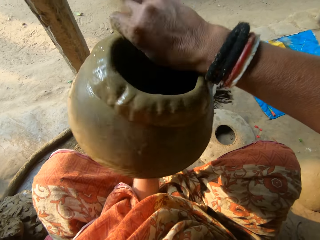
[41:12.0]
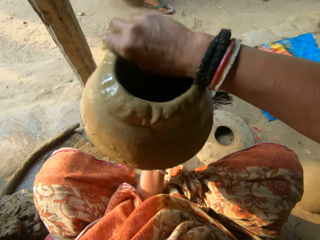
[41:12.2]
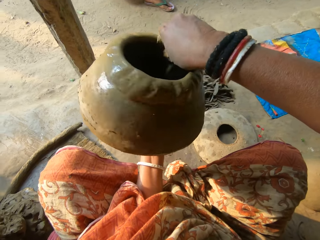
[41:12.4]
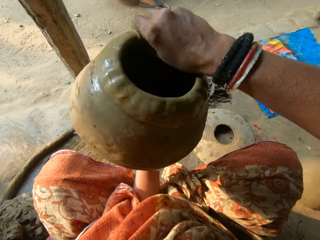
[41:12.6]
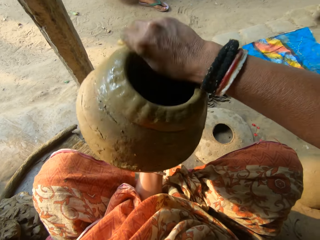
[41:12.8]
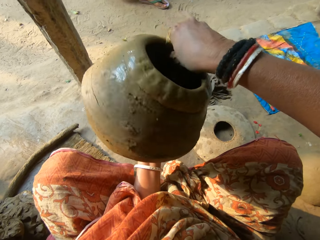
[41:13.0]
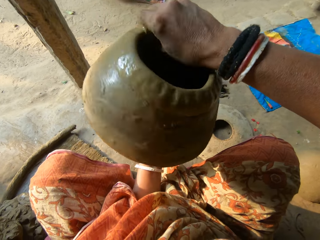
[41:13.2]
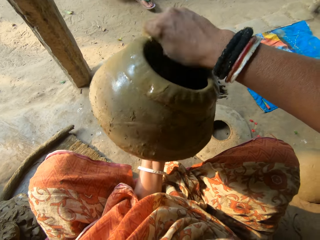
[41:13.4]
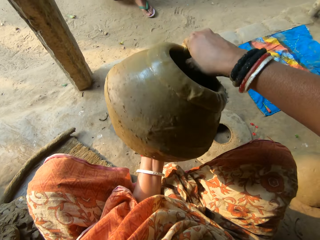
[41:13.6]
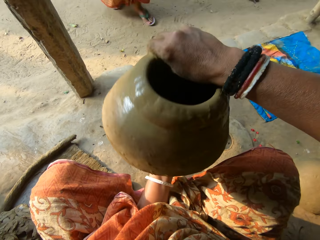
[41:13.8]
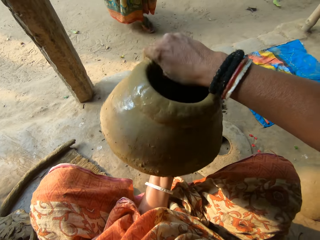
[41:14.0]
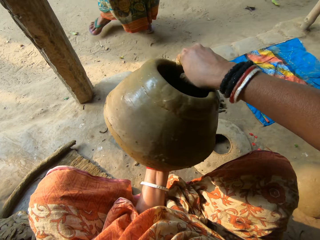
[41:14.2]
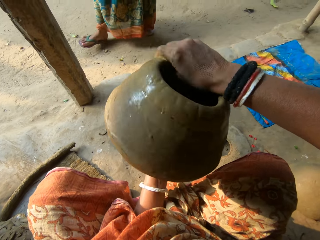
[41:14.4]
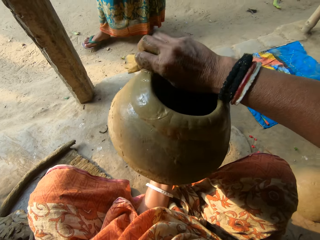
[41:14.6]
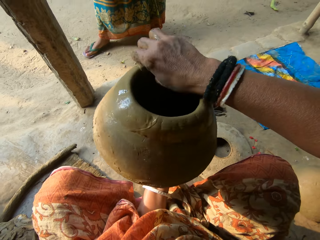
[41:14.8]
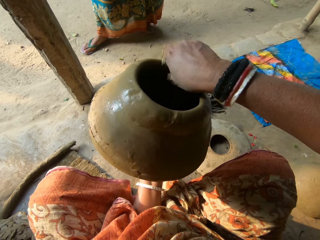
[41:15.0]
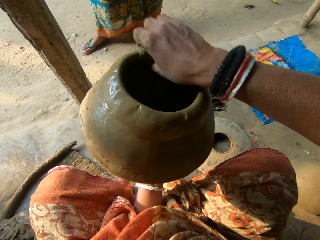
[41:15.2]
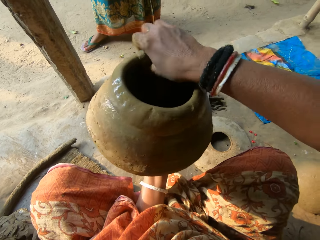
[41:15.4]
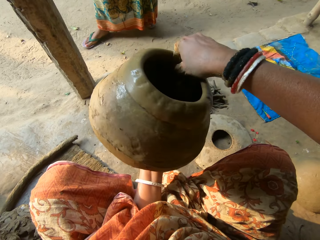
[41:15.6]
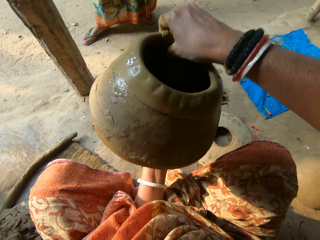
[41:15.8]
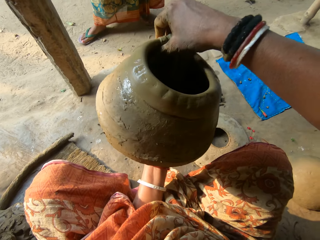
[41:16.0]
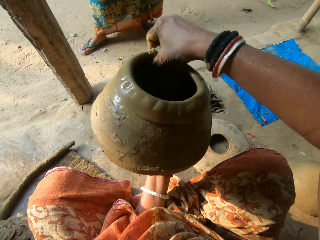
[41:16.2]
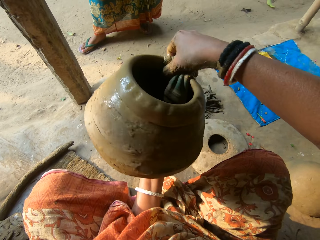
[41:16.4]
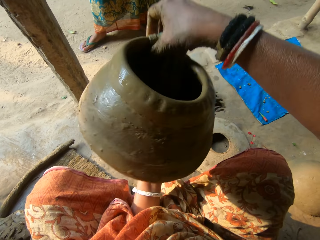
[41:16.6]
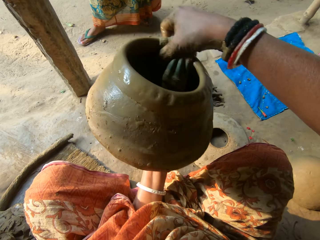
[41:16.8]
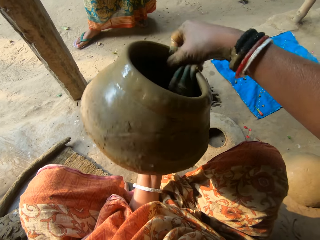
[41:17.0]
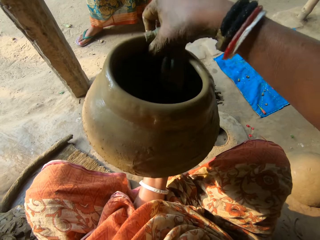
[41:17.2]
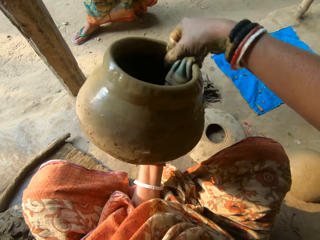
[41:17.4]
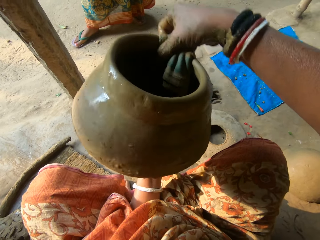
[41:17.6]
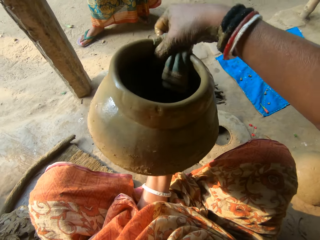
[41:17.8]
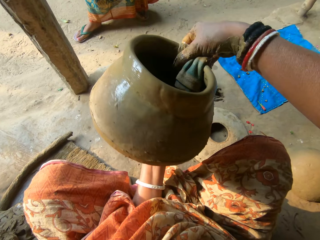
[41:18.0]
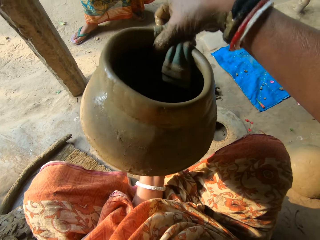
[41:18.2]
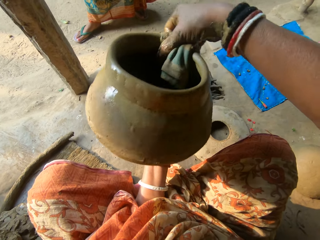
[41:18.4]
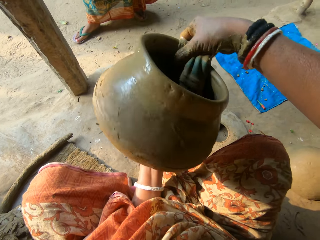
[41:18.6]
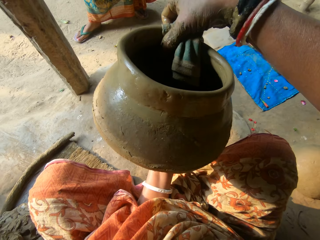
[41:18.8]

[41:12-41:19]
A woman moves her leg.

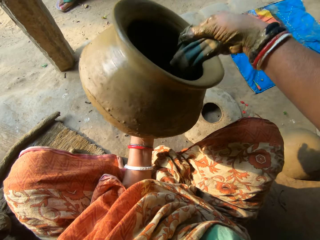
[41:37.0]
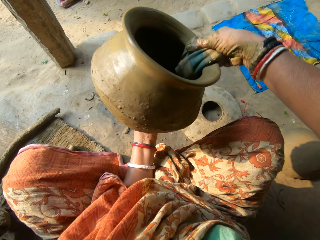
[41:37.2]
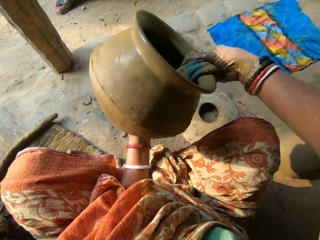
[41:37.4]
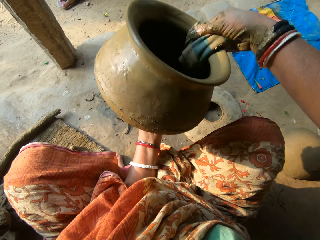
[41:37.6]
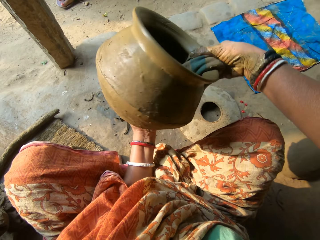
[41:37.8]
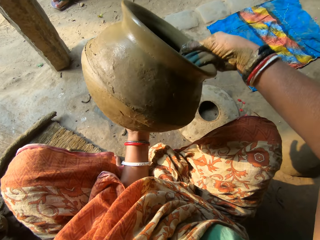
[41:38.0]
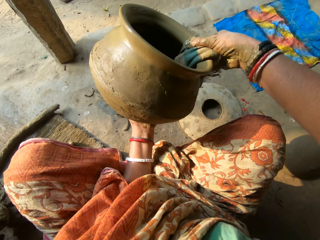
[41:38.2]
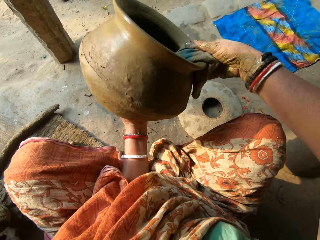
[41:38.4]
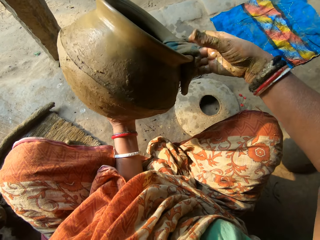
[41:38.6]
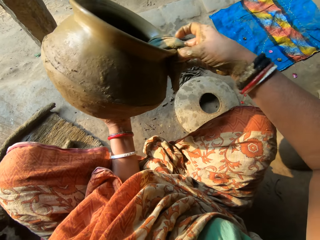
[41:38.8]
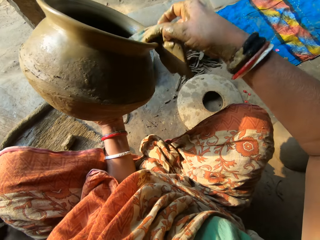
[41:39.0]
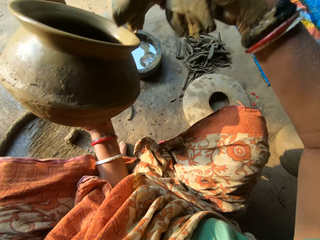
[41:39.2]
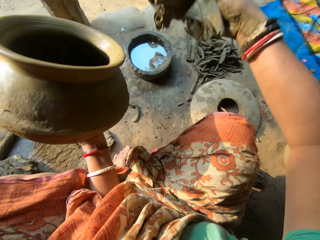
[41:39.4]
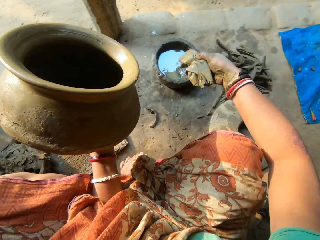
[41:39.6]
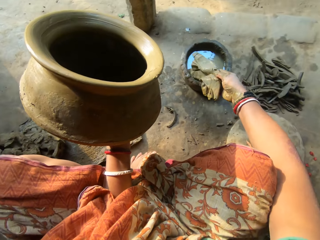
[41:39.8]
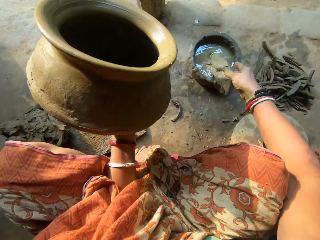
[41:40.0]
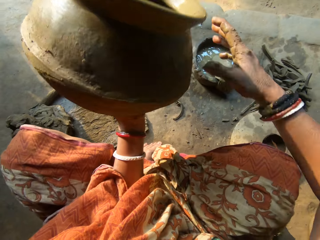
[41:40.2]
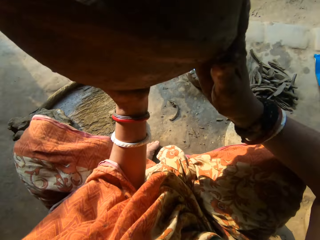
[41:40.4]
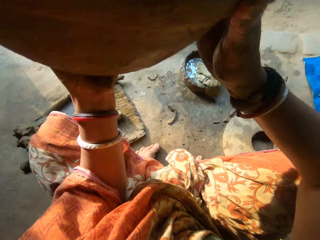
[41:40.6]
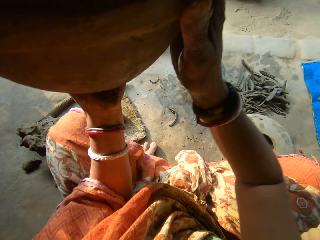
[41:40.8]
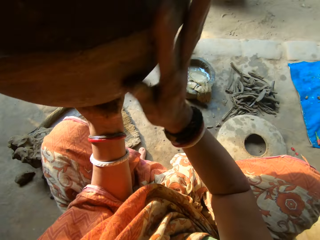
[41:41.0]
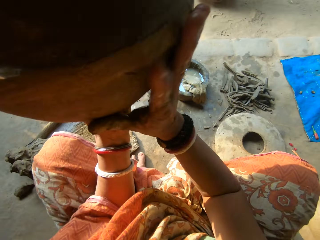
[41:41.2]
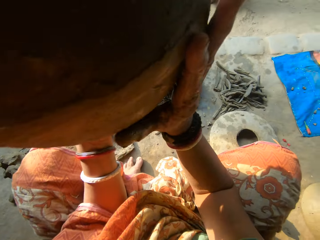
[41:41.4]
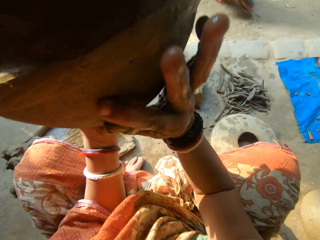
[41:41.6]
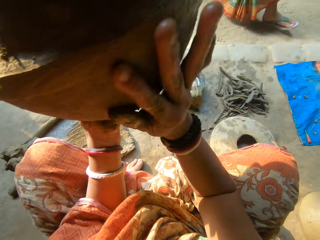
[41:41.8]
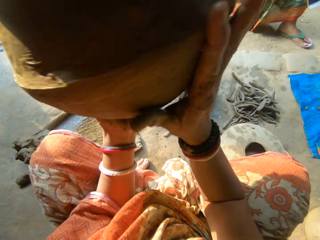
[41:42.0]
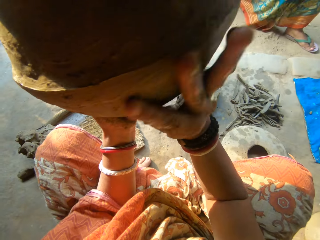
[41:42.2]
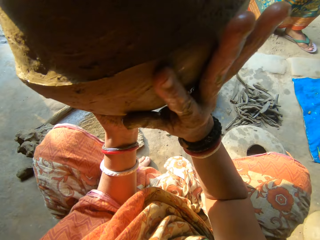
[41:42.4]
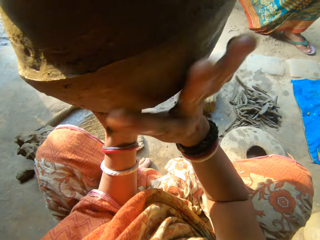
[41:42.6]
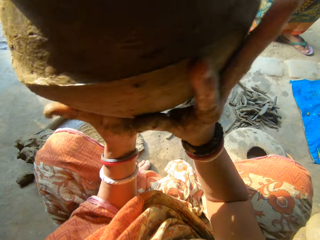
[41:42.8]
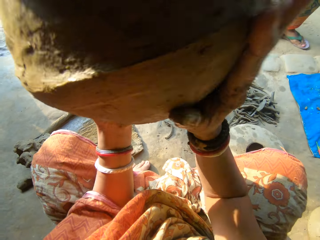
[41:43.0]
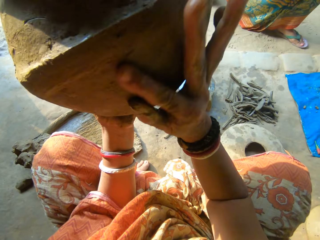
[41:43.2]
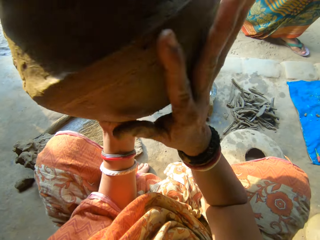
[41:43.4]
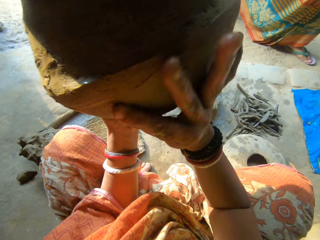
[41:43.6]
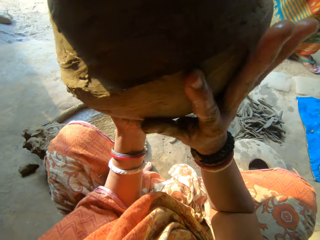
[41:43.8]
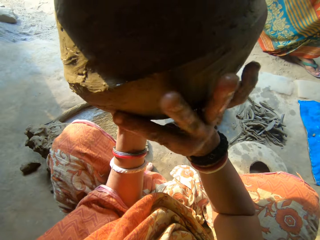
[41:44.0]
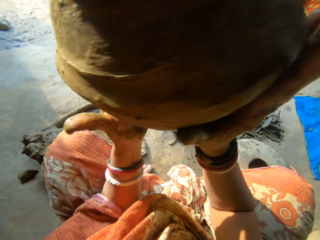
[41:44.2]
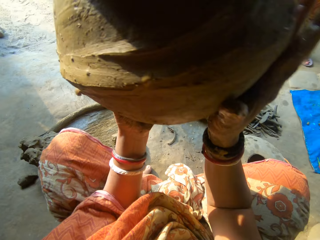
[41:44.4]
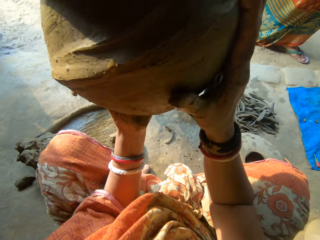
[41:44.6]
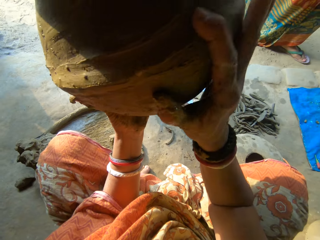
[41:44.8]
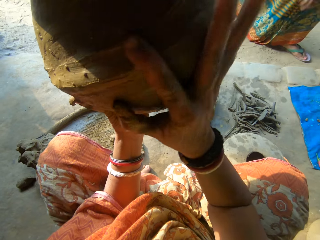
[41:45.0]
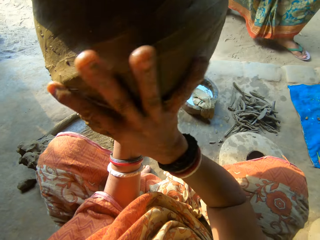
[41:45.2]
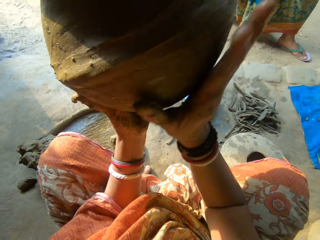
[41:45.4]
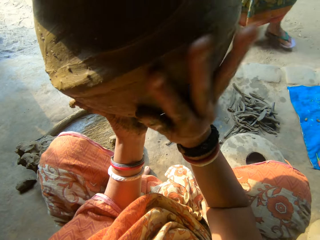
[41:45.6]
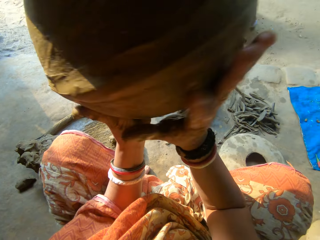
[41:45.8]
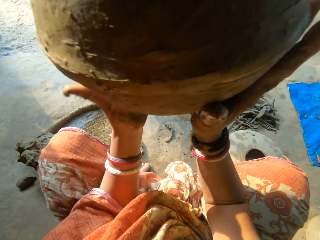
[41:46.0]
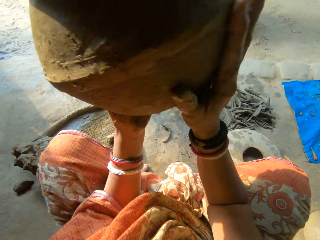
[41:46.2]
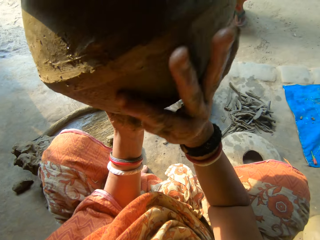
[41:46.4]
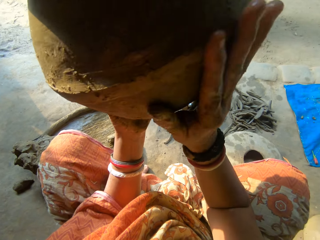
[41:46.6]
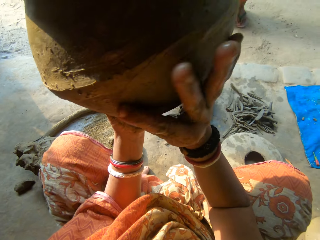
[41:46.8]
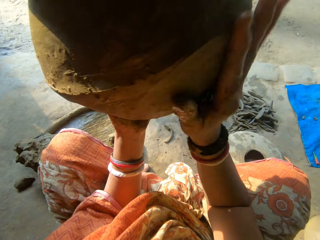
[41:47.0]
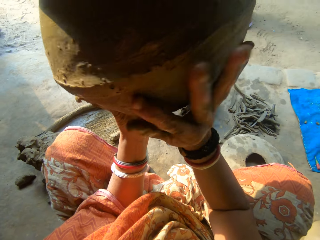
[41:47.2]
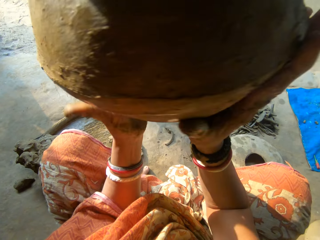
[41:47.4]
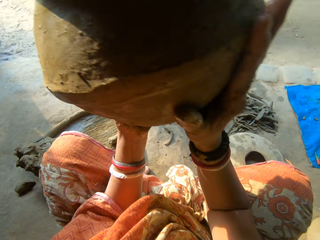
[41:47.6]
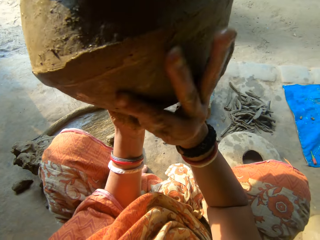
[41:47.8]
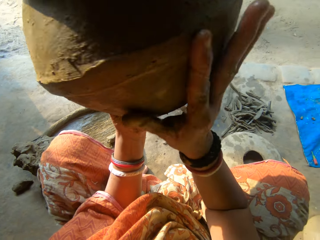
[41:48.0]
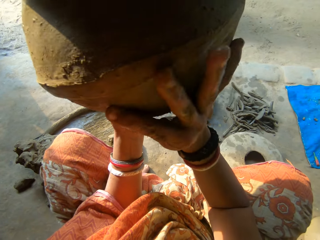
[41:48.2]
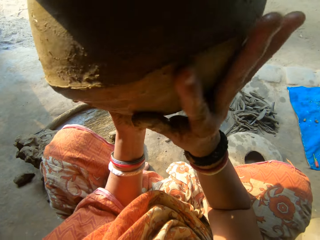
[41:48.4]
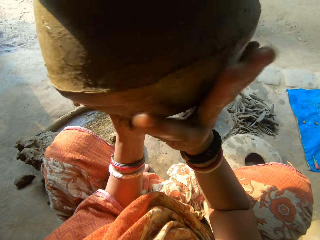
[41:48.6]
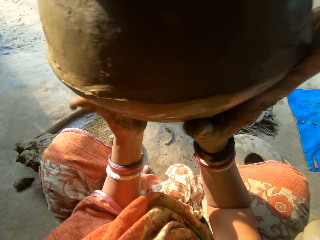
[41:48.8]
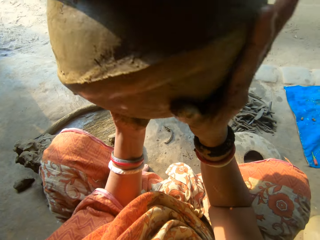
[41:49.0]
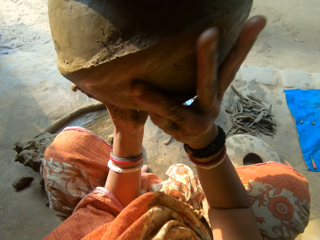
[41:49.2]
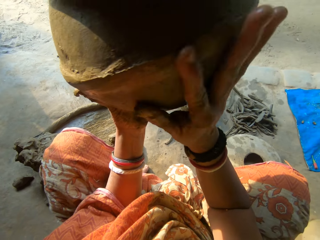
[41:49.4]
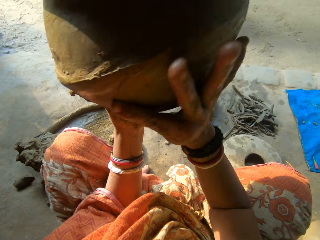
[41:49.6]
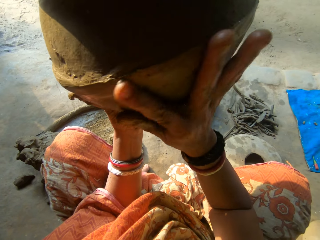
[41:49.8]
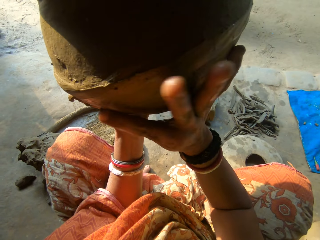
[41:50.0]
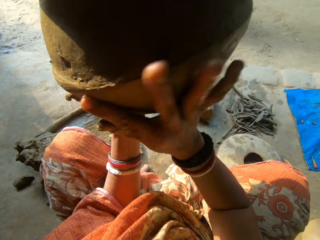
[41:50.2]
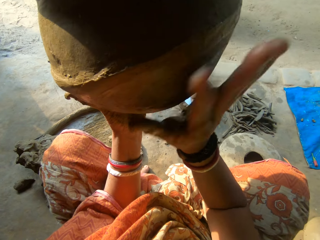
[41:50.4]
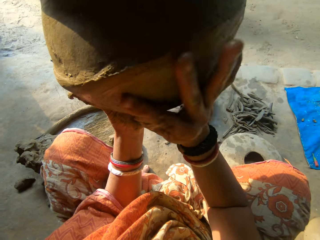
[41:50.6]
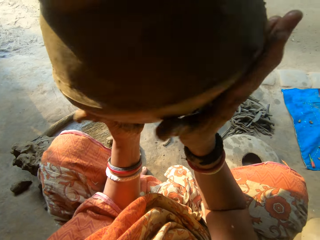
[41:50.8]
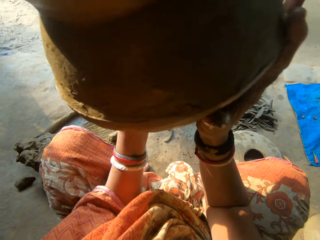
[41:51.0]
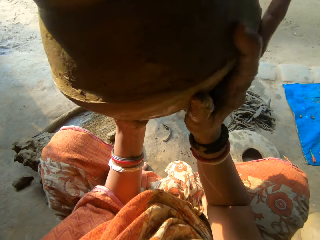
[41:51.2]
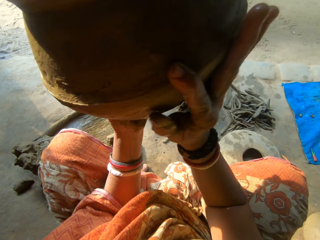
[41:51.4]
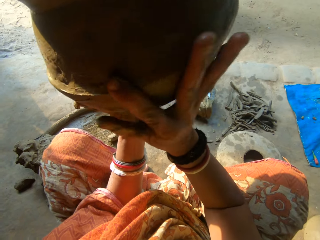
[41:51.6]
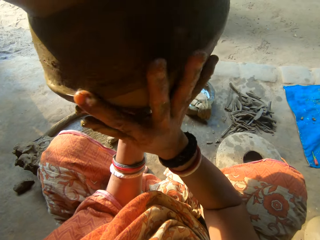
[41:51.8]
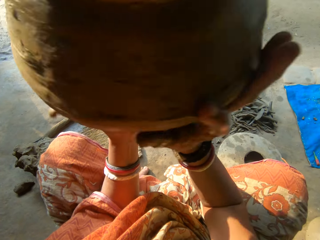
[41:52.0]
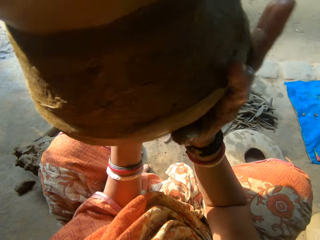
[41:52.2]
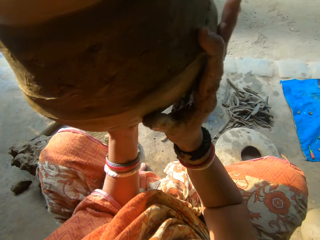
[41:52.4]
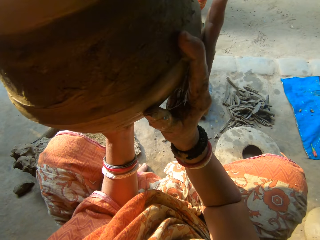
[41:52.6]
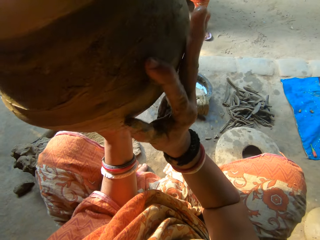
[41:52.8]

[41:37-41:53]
The camera wearer drops the napkin in the water with her right hand. She holds the pot with both hands. She smoothens the outside of the ceramic clay with her right hand. She scratches the pot.
